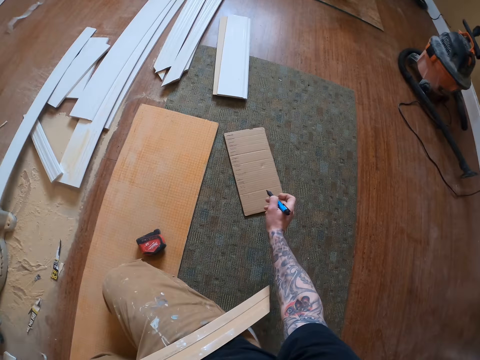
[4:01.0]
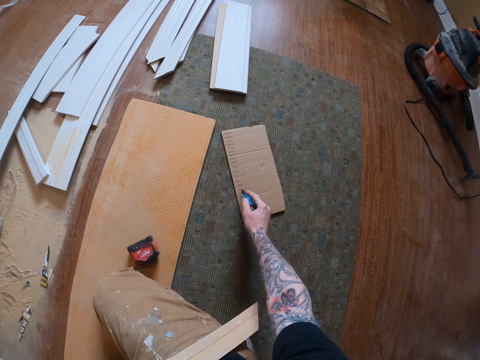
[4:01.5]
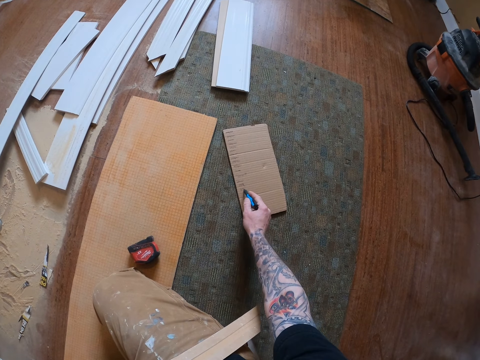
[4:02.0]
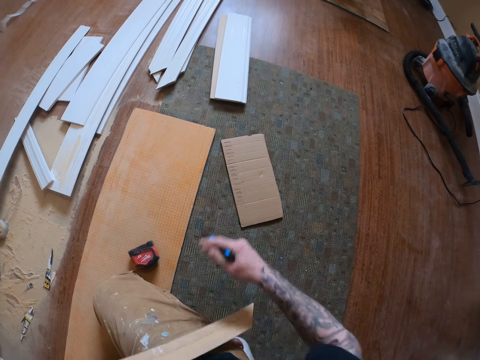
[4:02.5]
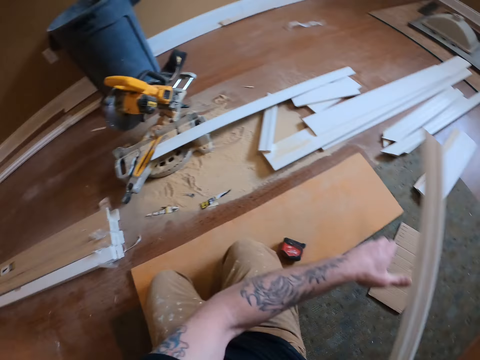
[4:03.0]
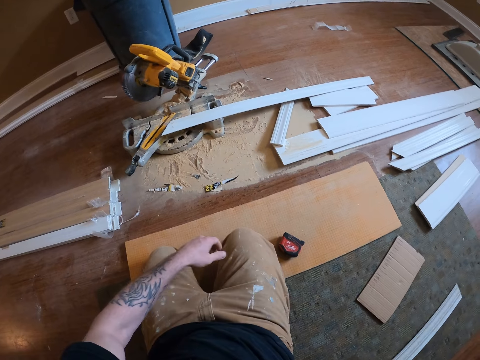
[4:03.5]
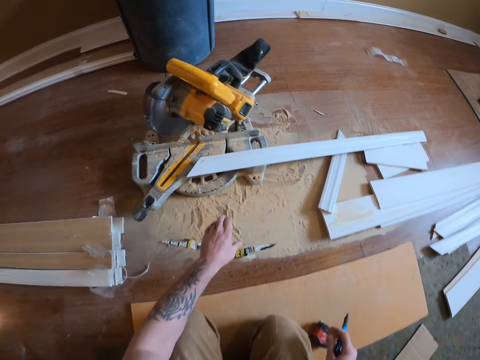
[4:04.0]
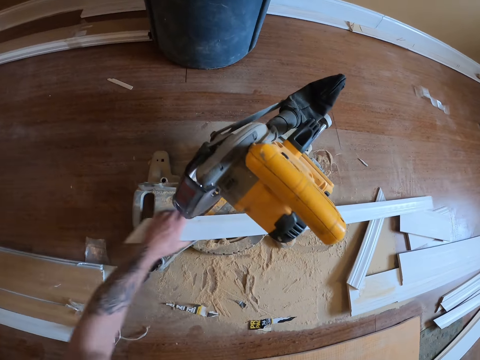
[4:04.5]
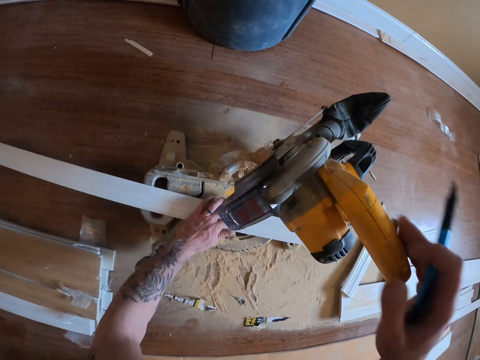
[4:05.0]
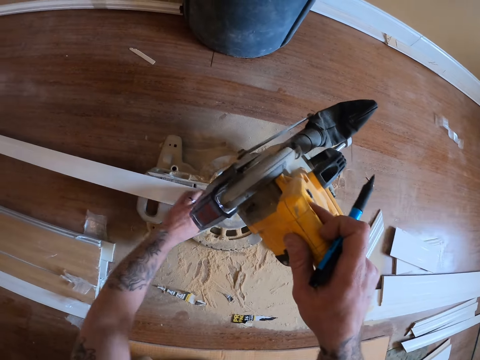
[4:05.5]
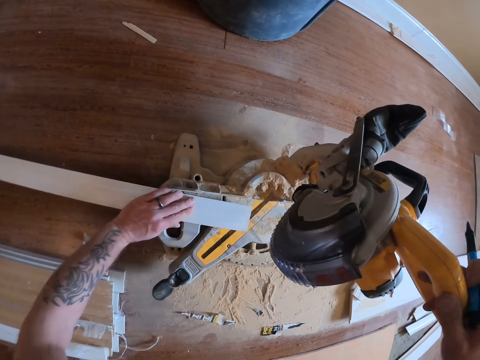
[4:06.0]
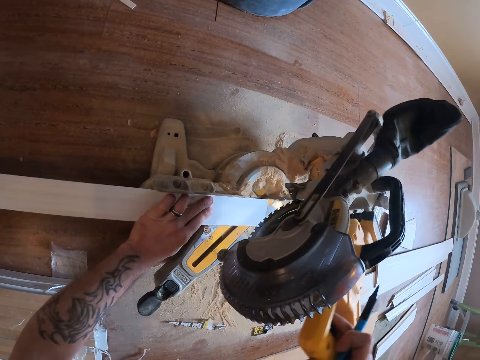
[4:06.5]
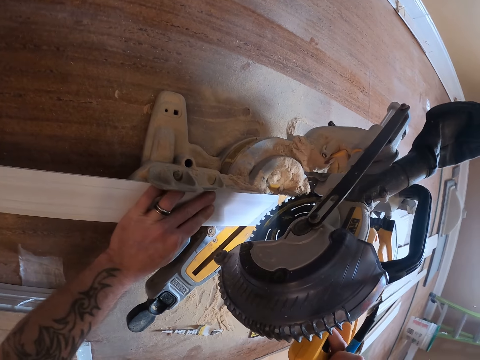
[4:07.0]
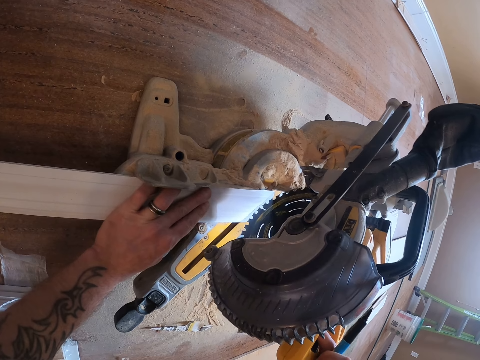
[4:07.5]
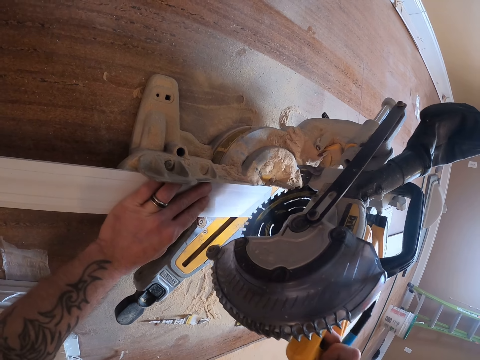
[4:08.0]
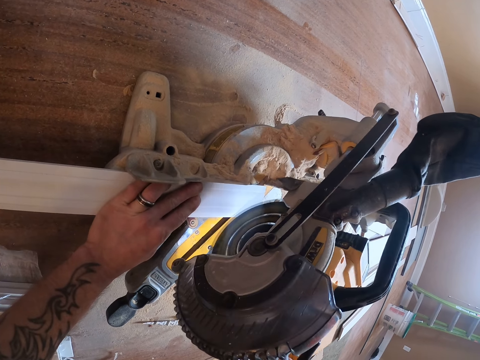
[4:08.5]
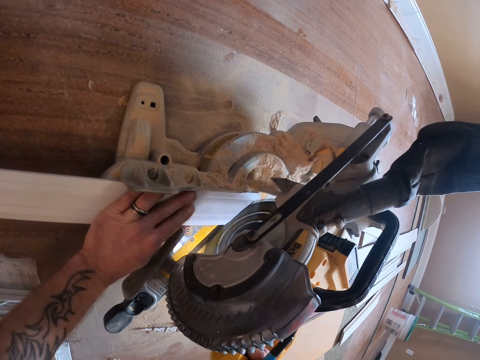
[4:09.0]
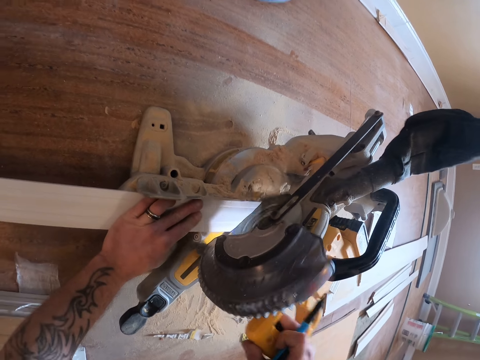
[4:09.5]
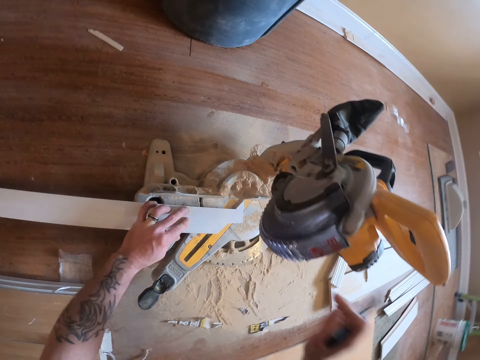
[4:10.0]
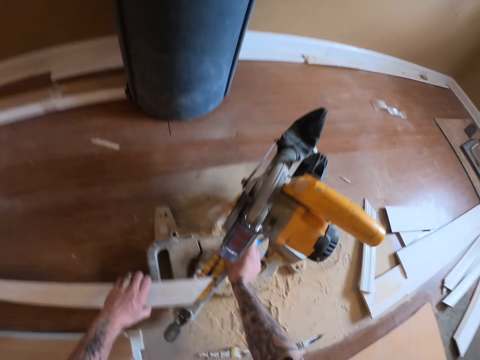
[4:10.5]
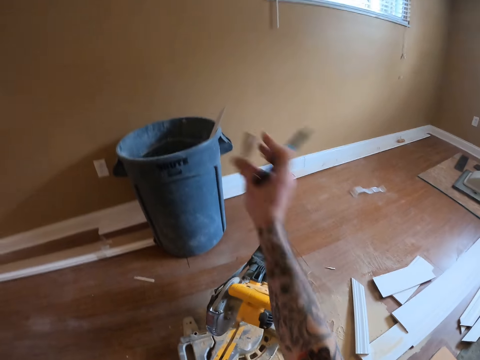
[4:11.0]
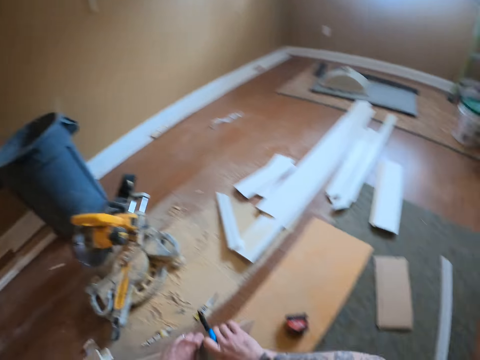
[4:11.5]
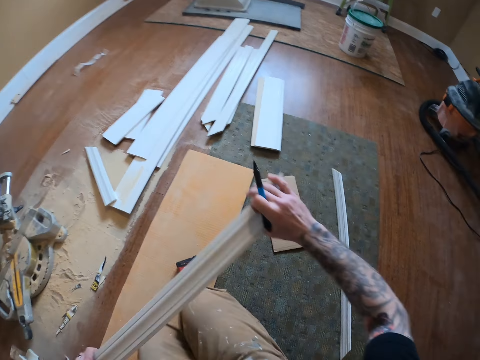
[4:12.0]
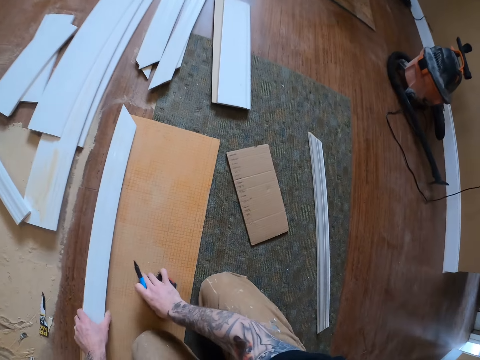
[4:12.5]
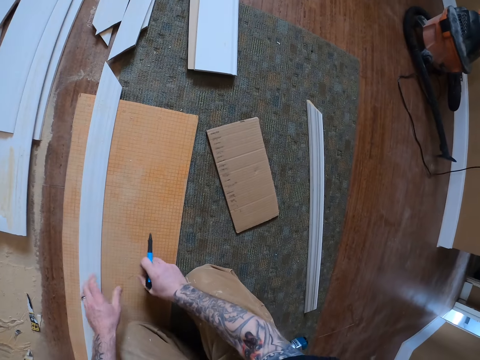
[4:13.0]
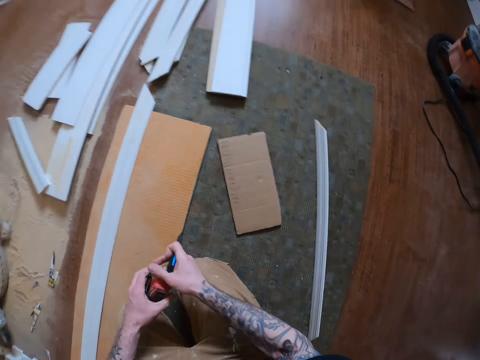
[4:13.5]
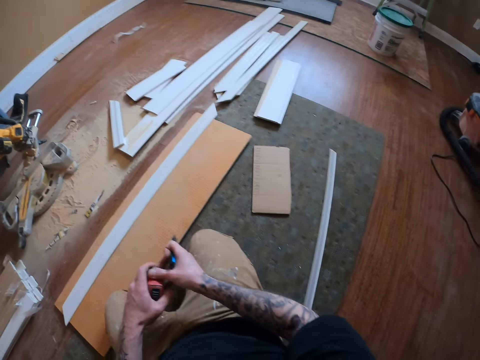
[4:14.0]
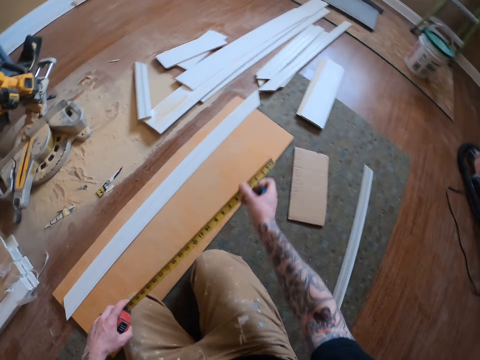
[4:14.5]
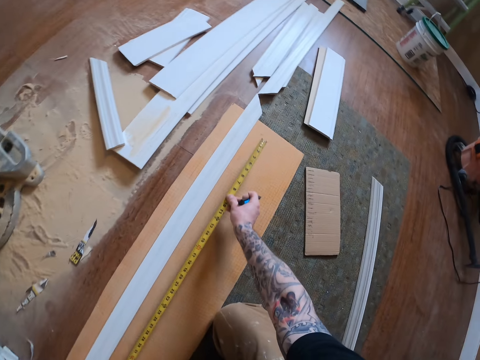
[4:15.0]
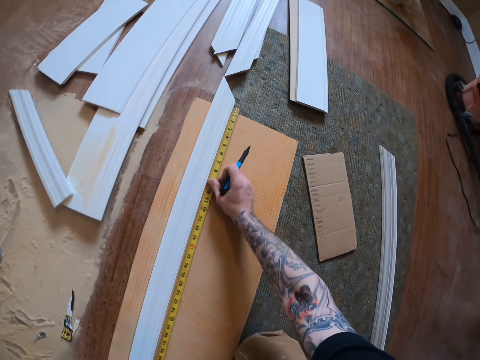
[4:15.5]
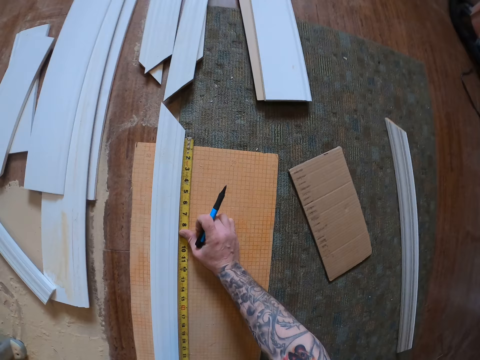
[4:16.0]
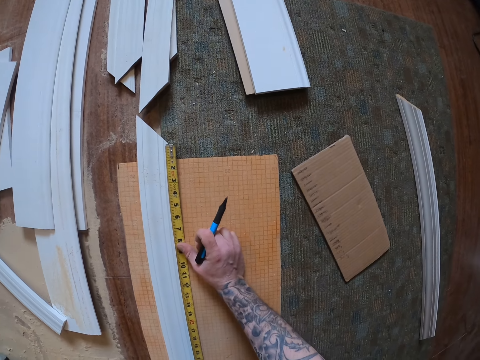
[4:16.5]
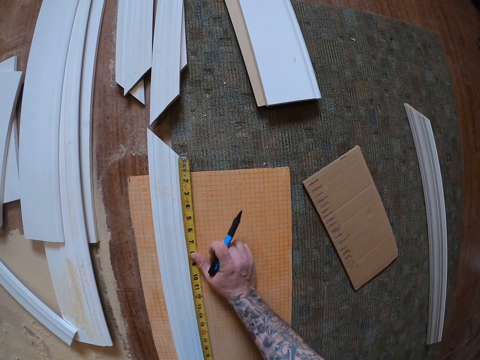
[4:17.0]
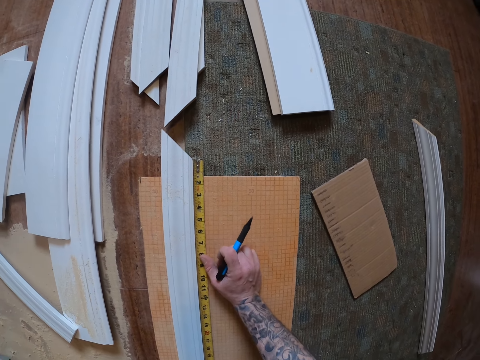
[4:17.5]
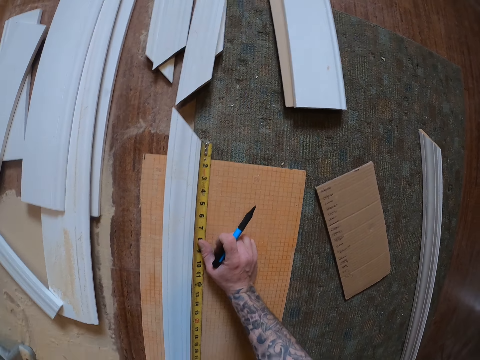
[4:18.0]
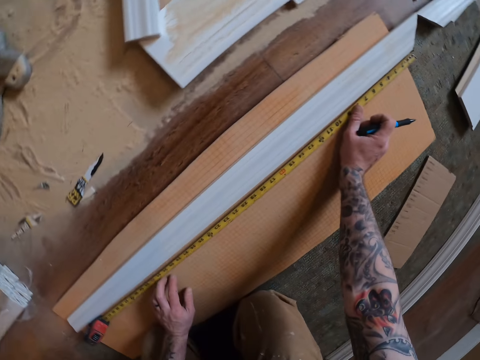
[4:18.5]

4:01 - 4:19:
The camera wearer writes on the cardboard. They drop a skirting board or wood piece. They move the wood on the circular saw. They hold the circular saw handle. They cut the skirting board. They slide a sliding miter saw. They release the circular saw handle. They drop the skirting board in a dustbin. They put the skirting board on the floor. They pick a measuring tape. They hold the tape measure. They stretch the measuring tape. They measure the skirting board with the measuring tape.

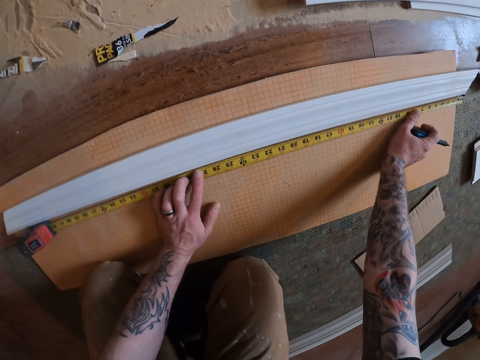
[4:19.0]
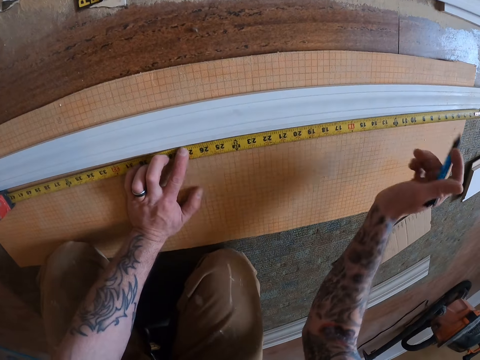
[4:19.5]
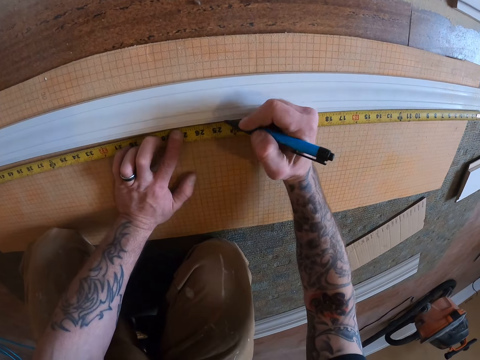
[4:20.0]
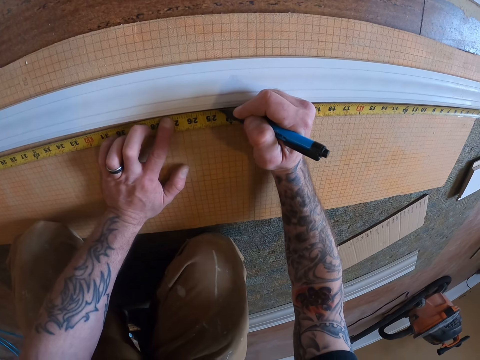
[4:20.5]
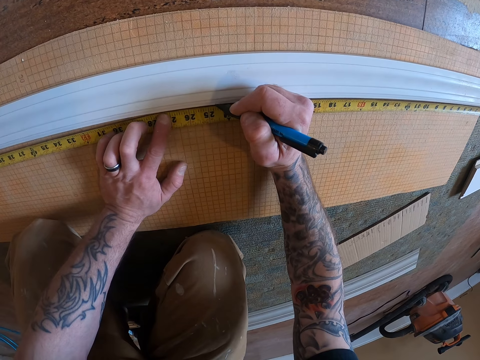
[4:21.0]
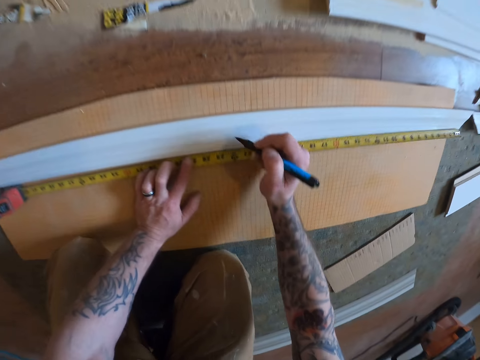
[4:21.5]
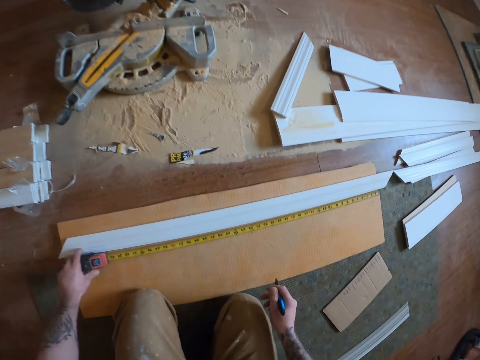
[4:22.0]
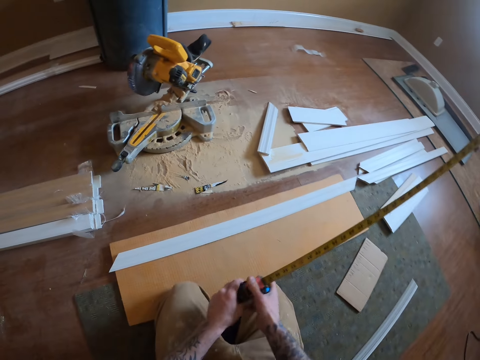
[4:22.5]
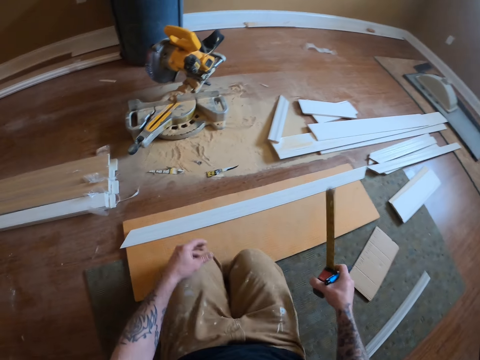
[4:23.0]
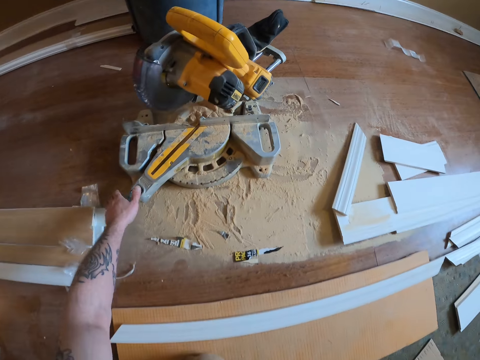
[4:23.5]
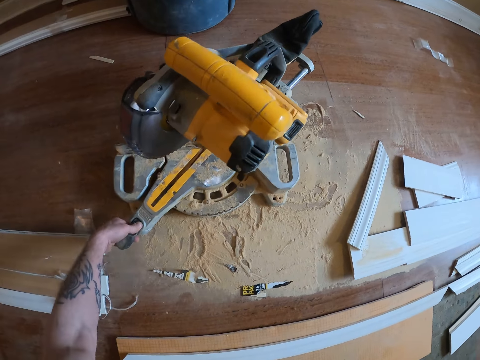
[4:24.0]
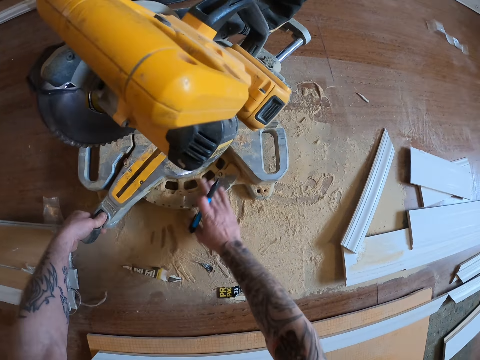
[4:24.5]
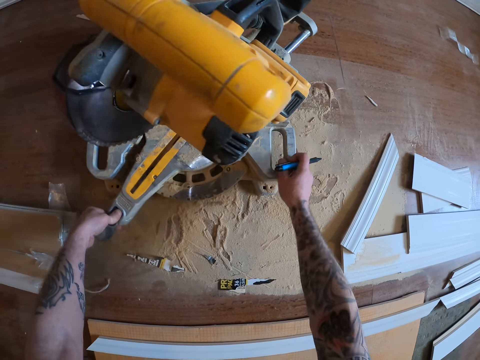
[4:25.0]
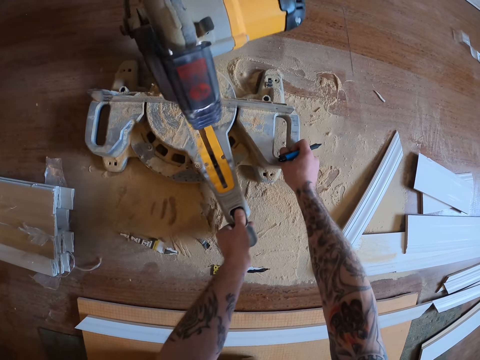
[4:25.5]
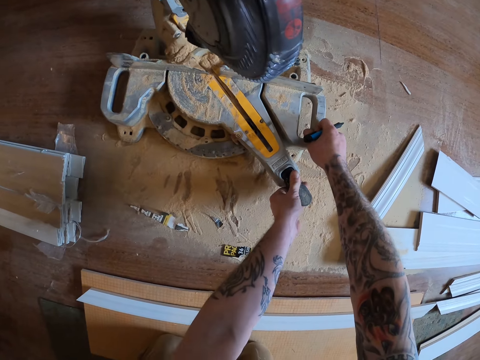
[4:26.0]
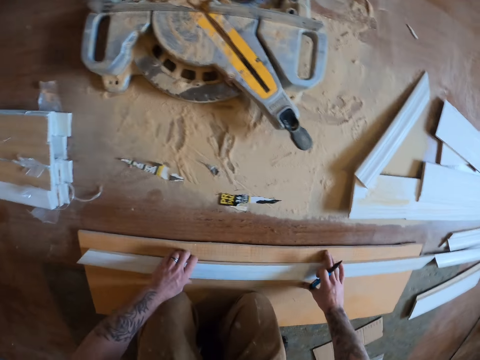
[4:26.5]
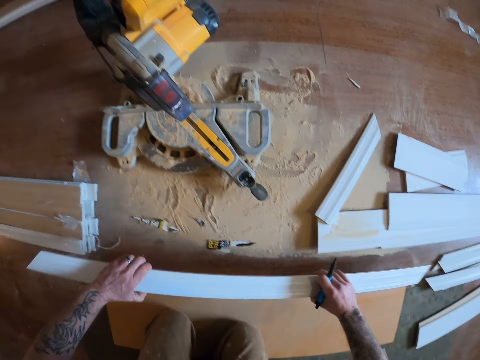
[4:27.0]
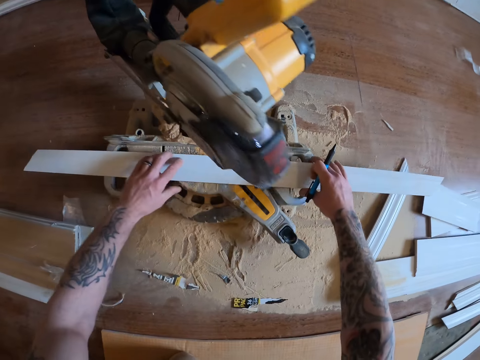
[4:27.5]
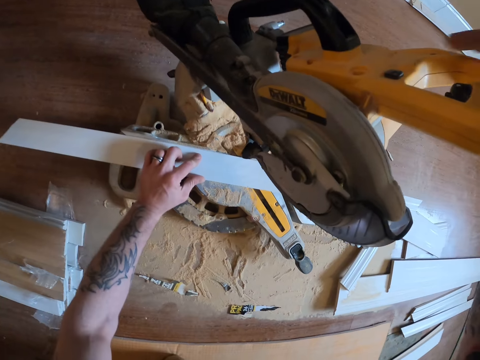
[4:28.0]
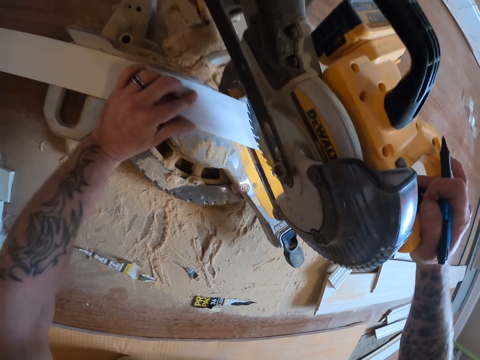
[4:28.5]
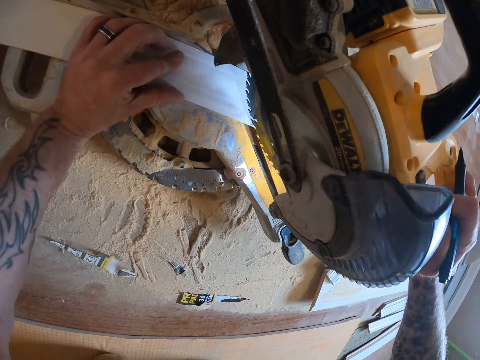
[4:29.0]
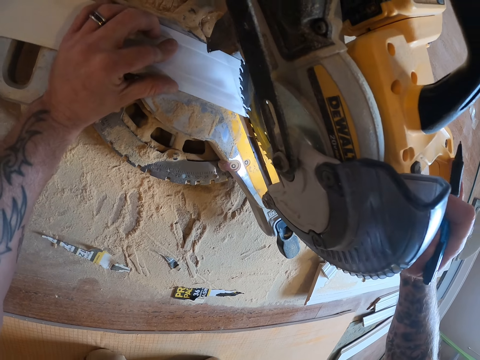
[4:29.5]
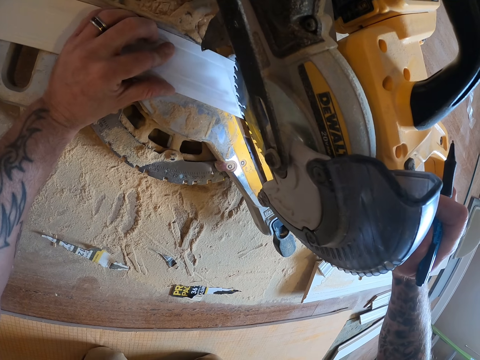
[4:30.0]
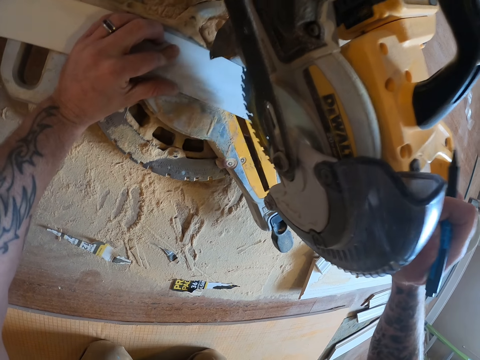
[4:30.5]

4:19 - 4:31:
The camera wearer puts a mark on a skirting board with a pen. They pick the tape measure. They retract the measuring tape. They slide a sliding miter saw. They turn the circular saw. They pick the skirting board or wood piece. They place the wood piece on the circular saw. They cut the skirting board with the sliding miter saw. They pull down the circular saw handle.
